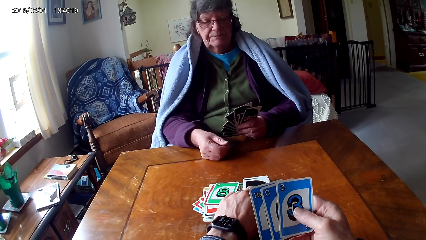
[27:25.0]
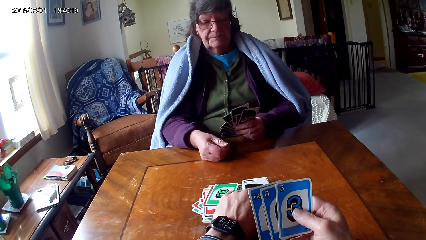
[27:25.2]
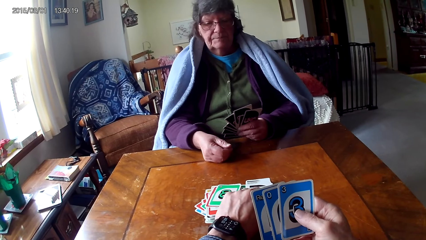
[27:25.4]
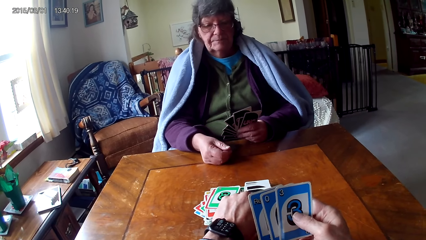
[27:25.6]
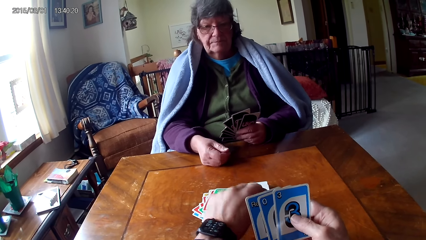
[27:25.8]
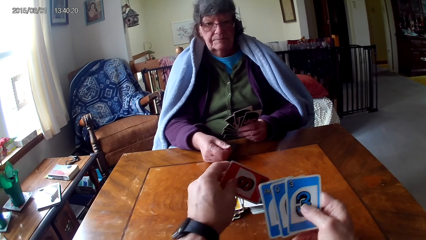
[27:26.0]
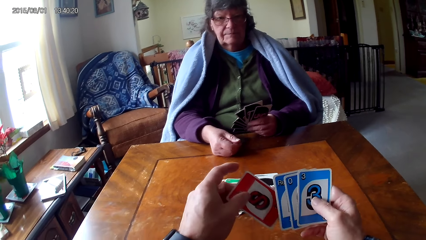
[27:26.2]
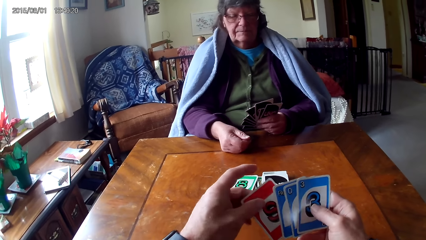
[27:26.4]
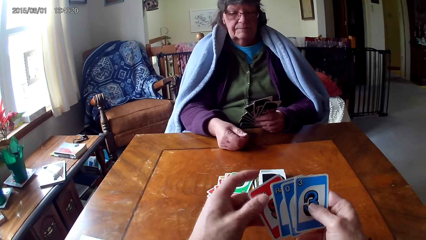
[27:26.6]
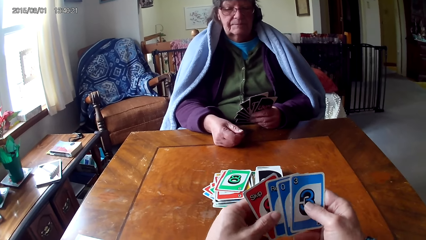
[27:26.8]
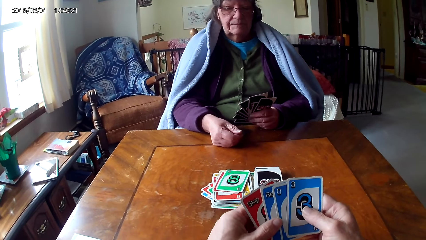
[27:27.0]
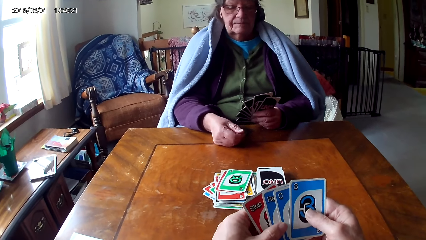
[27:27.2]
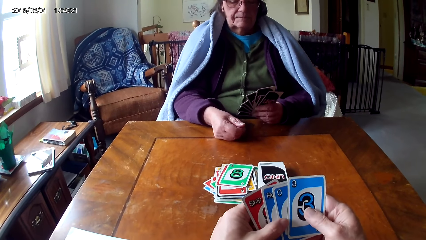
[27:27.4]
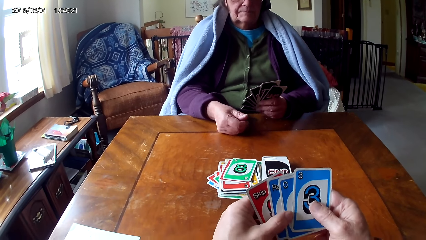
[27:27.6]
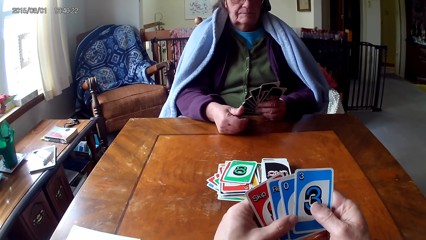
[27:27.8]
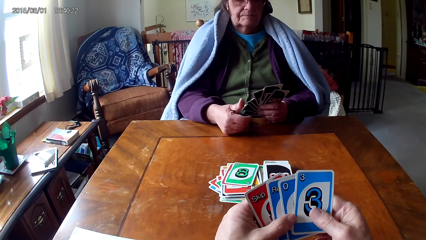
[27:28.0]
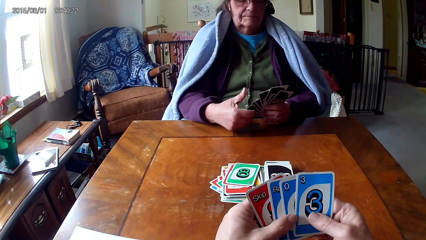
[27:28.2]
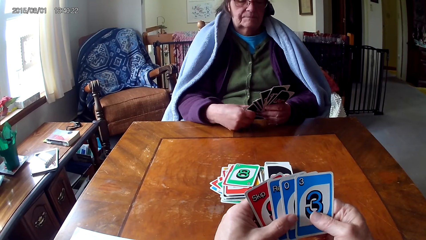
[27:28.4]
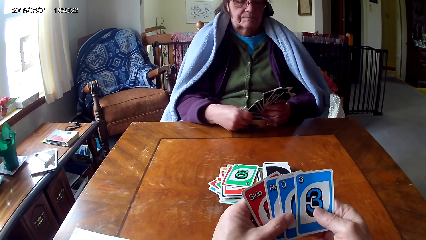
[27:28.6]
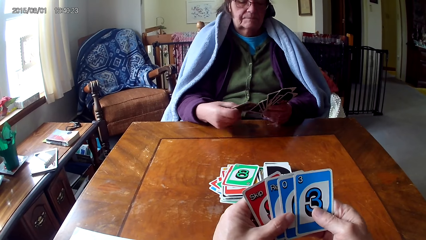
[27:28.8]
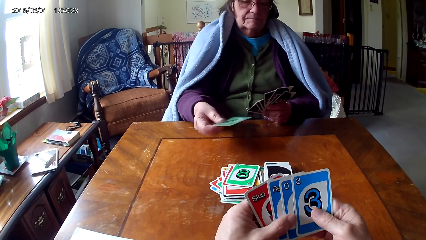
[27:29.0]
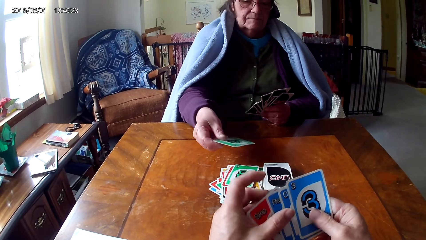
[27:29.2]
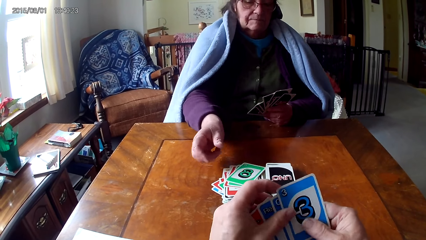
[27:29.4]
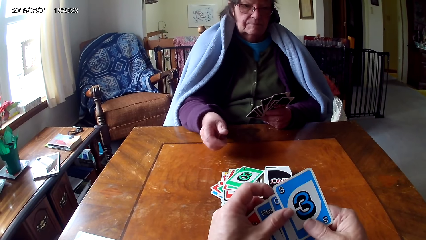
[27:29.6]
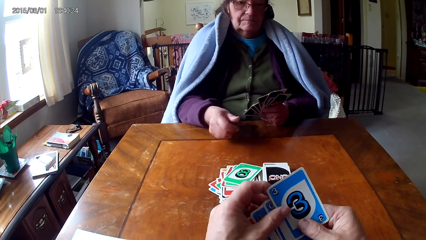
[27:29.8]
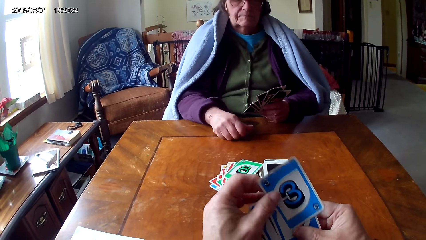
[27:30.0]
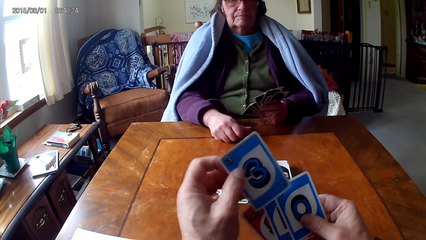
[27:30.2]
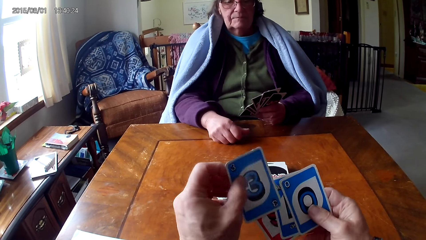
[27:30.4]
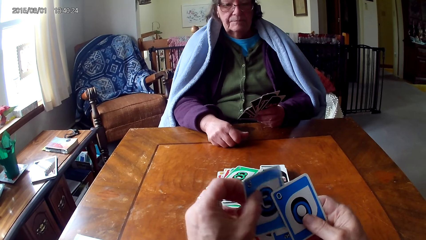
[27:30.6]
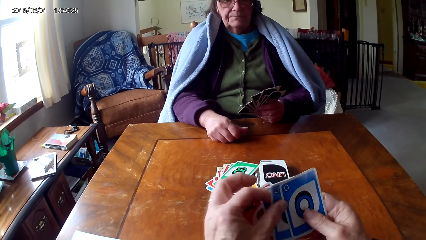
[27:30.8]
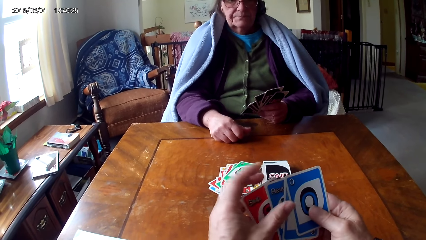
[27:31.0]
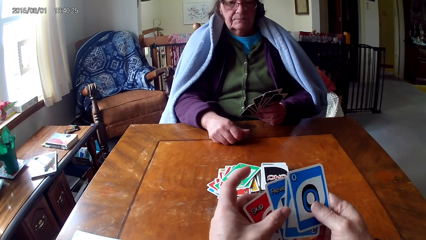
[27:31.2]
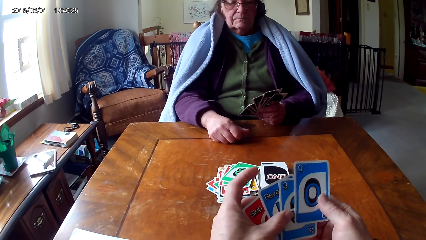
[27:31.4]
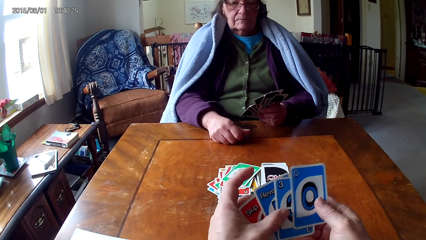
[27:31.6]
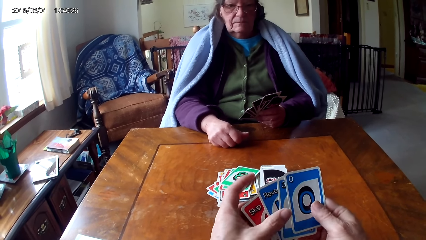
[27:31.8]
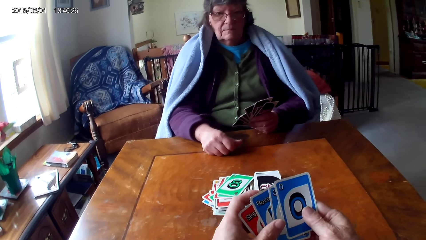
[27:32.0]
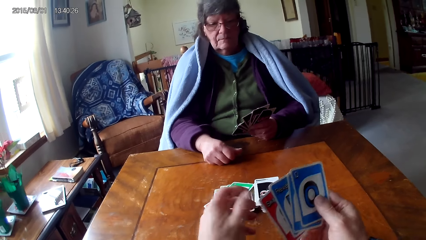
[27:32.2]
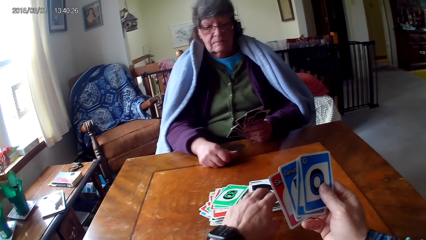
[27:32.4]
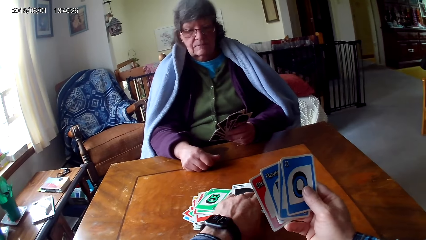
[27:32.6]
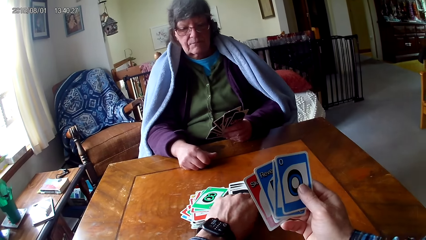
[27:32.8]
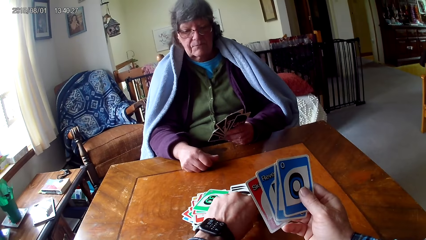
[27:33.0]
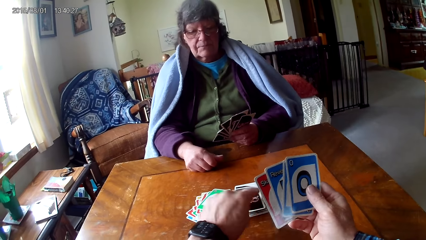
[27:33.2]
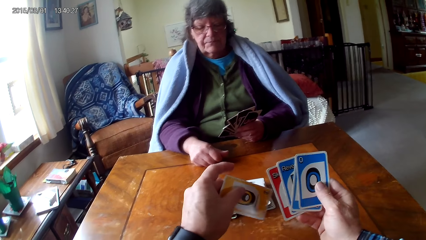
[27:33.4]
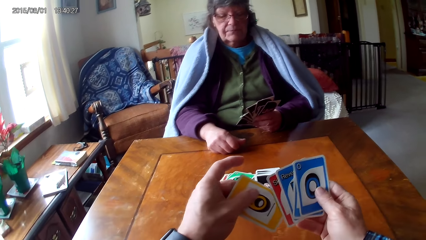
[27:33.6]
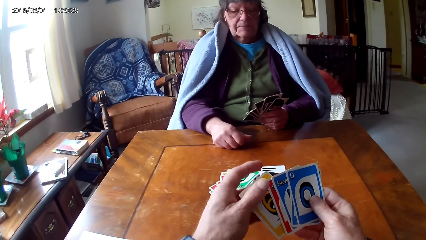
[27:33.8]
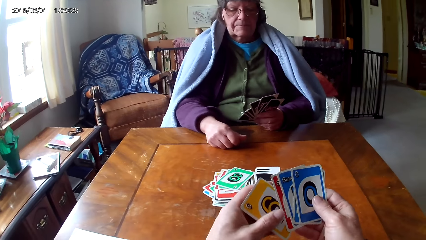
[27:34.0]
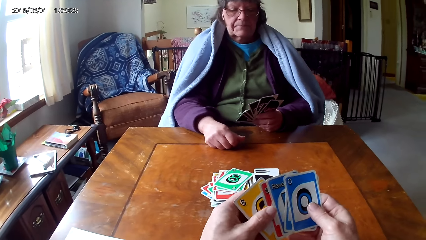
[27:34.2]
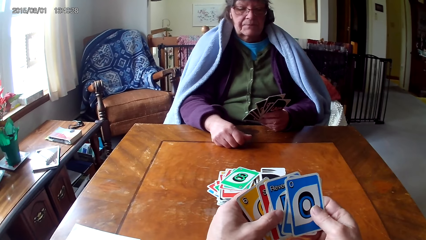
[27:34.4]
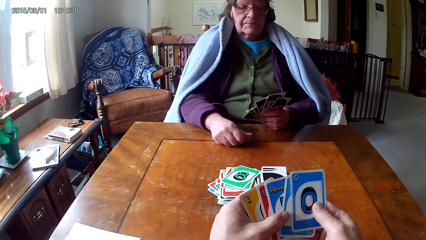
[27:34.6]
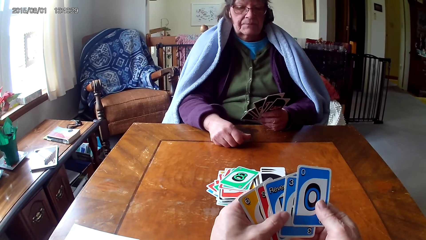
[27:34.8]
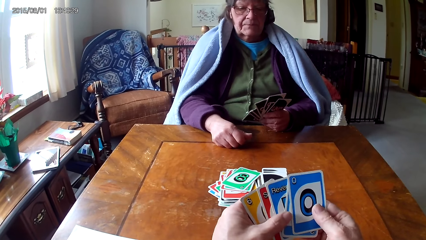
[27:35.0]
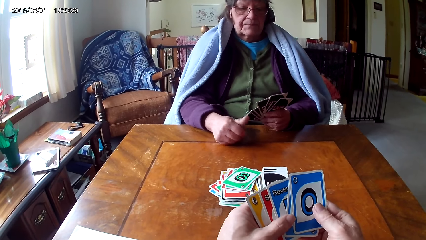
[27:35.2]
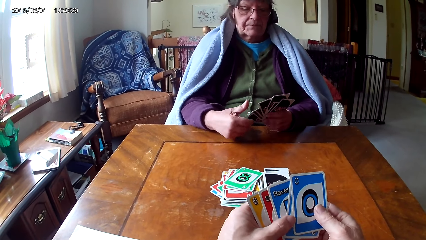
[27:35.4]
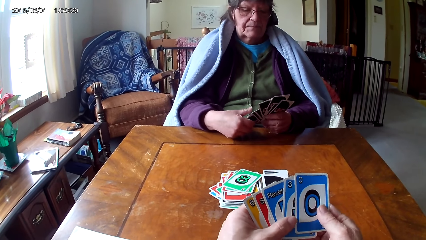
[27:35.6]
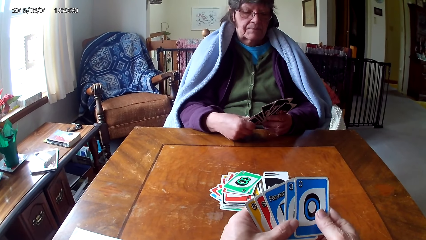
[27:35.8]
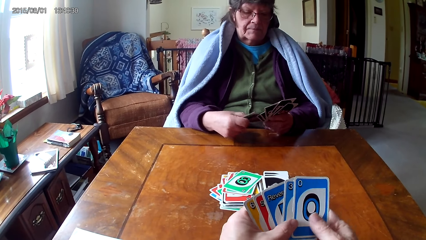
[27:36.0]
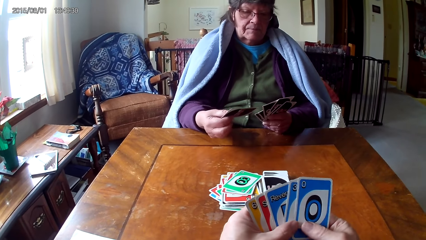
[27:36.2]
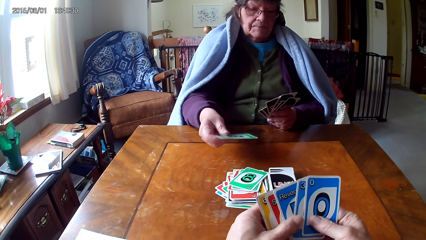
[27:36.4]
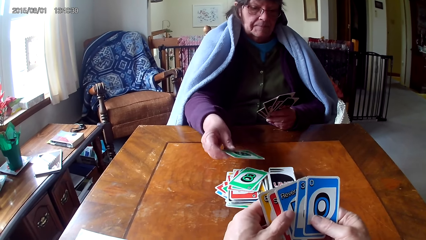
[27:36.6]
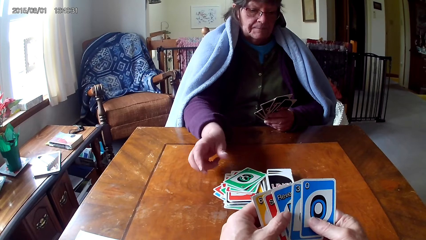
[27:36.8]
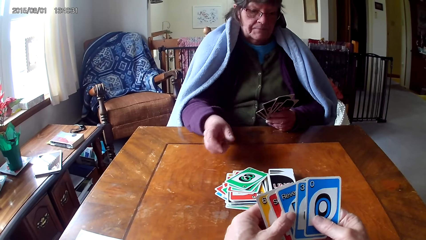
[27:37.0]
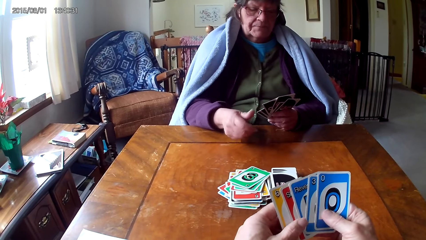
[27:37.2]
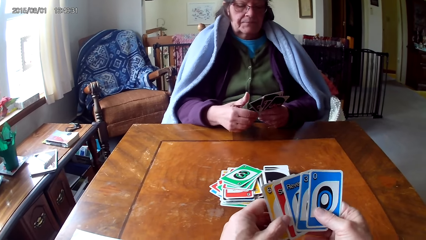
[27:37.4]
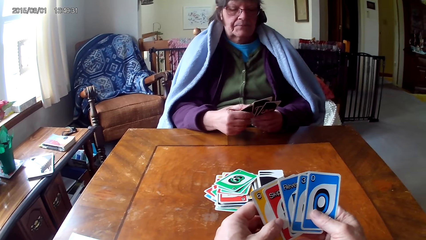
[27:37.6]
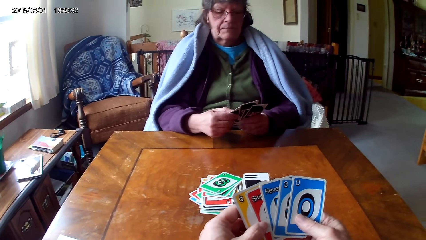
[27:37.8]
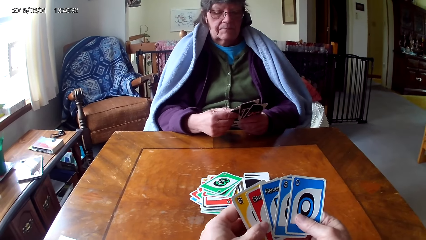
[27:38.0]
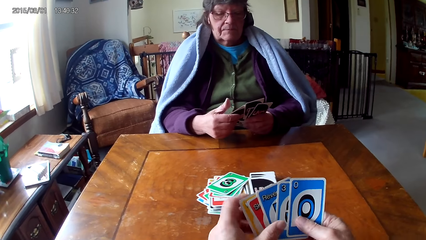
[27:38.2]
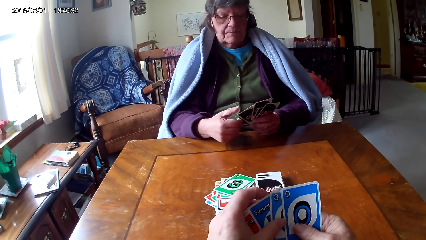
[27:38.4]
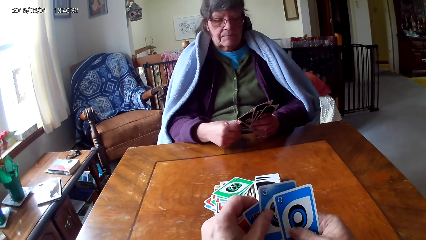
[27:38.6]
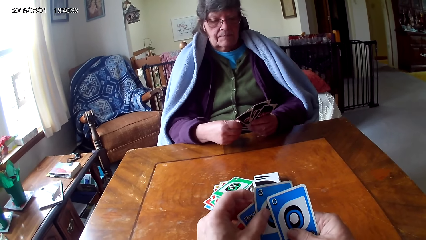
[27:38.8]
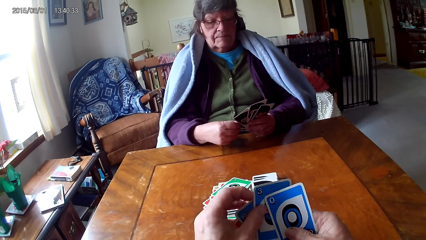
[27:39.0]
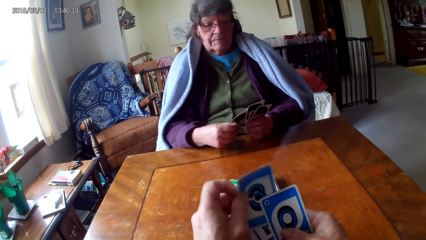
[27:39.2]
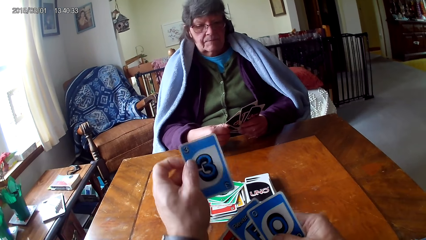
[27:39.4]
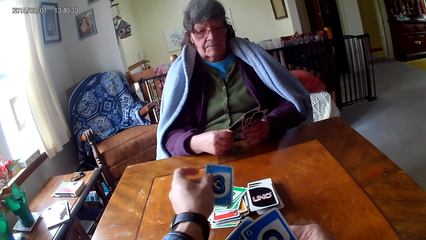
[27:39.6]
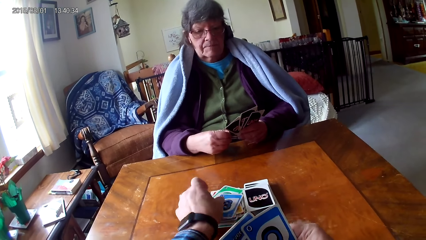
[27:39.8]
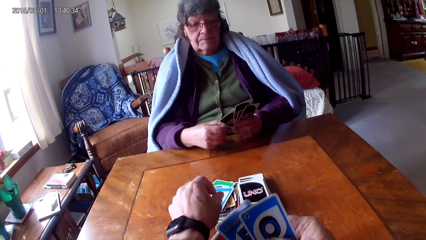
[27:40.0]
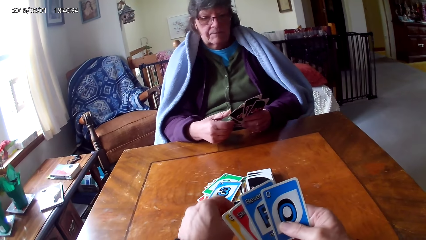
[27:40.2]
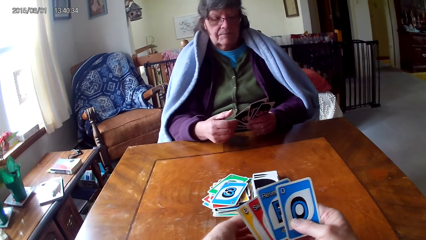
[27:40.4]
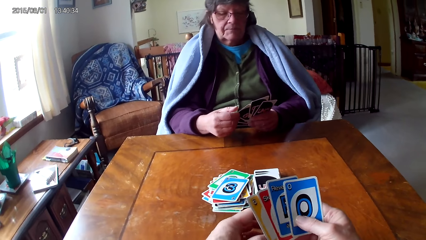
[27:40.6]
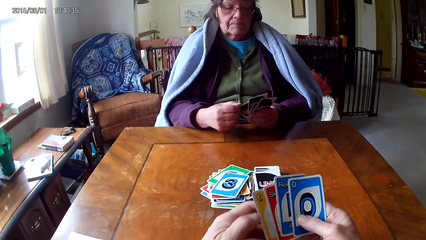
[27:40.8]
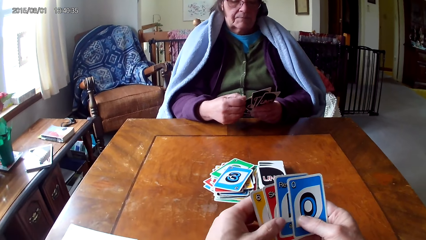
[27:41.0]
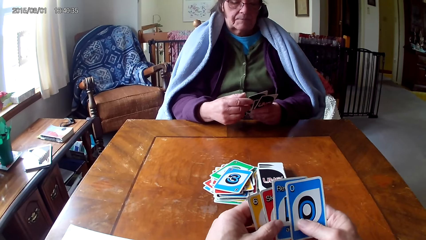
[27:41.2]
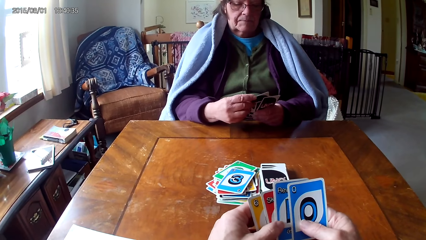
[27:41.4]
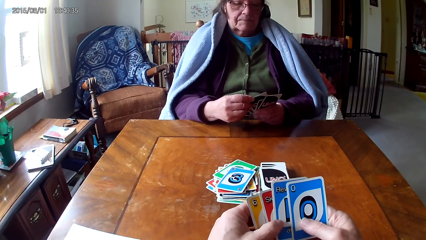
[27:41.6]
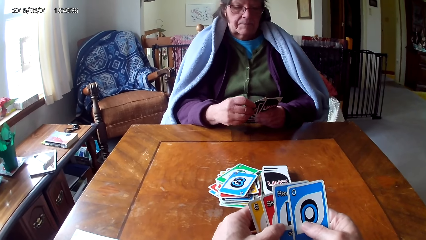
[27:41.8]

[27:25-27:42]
The camera wearer picks a card on a table. They hold the cards with their hands. A woman picks a card on the other hand and puts down the card. The camera wearer reshuffles the cards. They put a card between other cards. They pick a card on the table. They hold the cards with their hands. The woman picks a card on the other hand and puts down the card. The camera wearer picks a card on the other hand and puts down the card.
